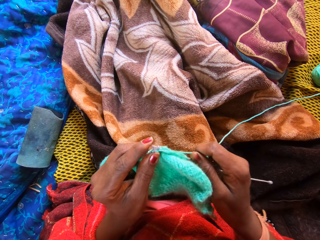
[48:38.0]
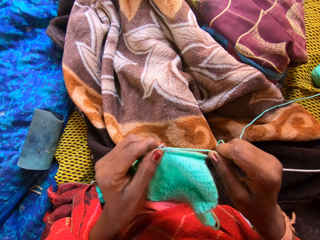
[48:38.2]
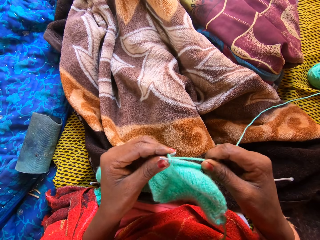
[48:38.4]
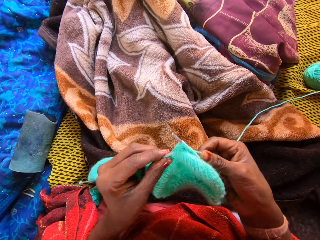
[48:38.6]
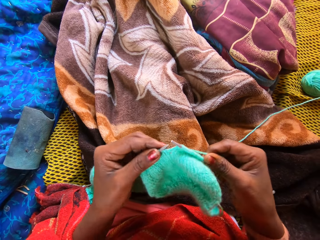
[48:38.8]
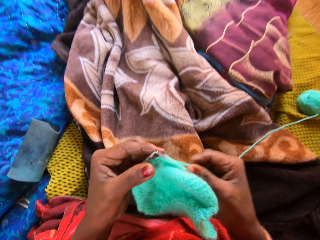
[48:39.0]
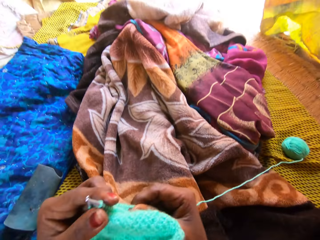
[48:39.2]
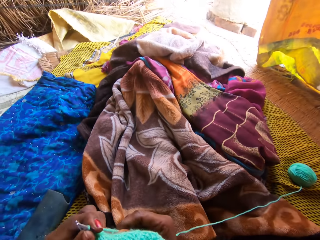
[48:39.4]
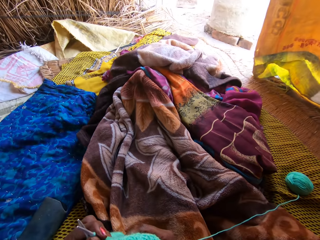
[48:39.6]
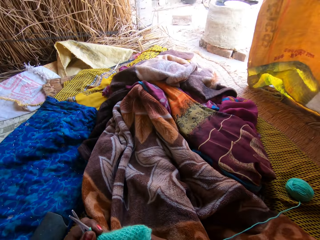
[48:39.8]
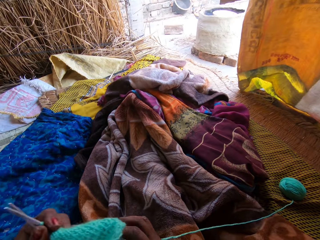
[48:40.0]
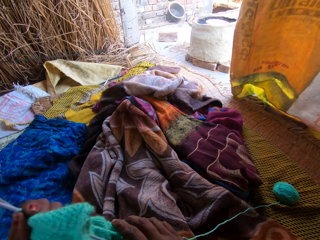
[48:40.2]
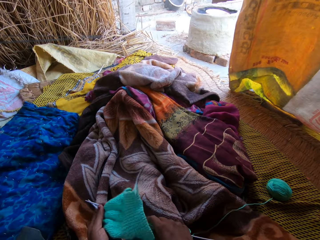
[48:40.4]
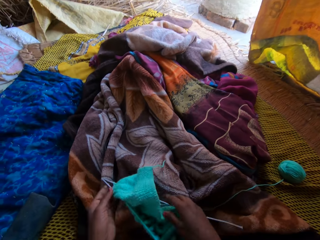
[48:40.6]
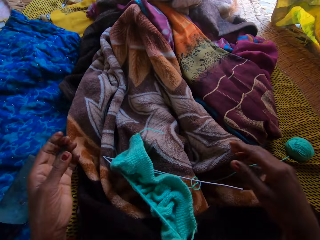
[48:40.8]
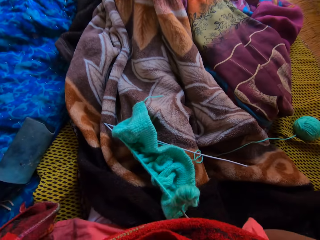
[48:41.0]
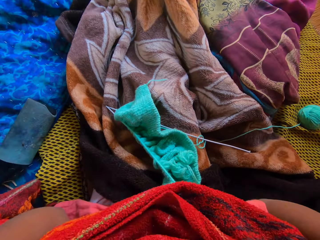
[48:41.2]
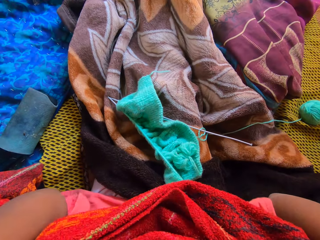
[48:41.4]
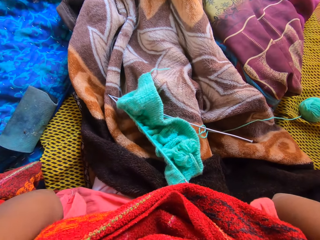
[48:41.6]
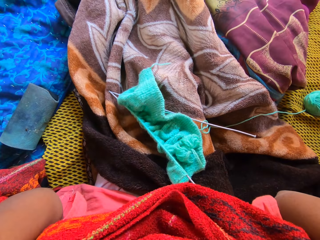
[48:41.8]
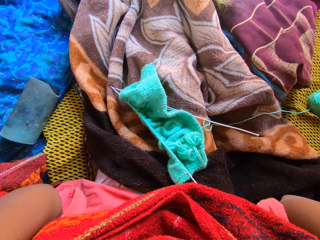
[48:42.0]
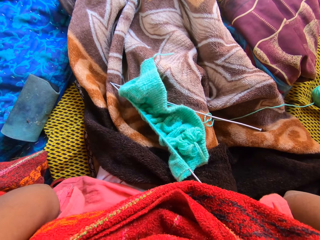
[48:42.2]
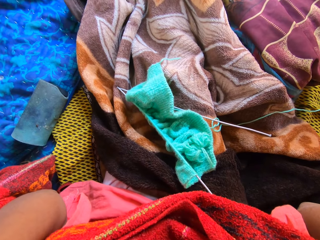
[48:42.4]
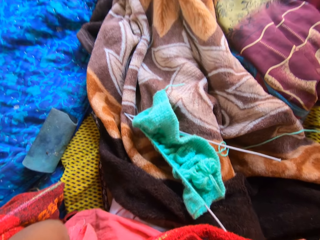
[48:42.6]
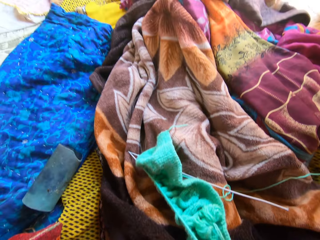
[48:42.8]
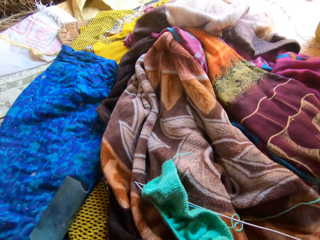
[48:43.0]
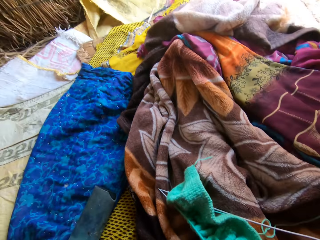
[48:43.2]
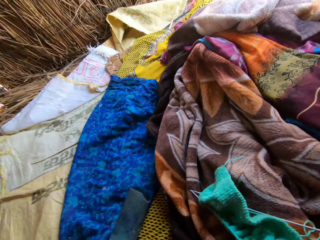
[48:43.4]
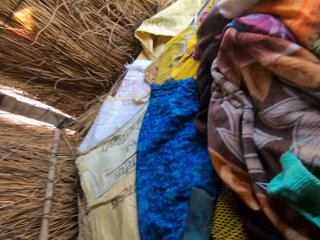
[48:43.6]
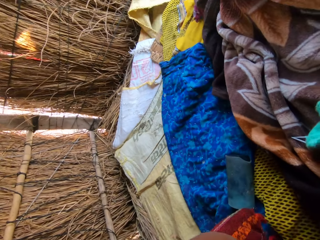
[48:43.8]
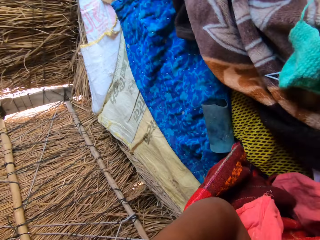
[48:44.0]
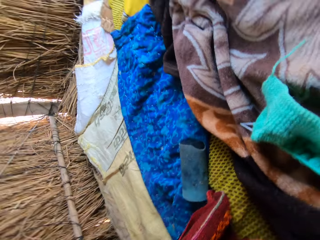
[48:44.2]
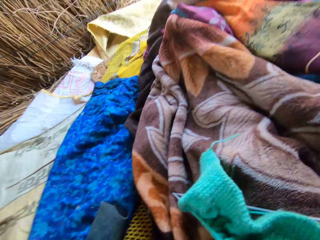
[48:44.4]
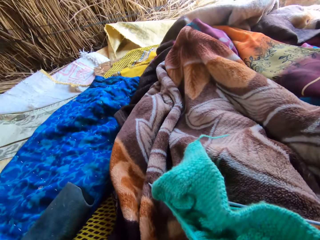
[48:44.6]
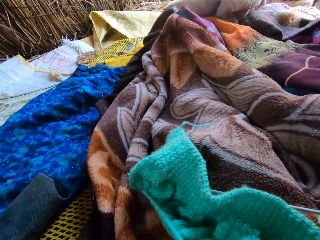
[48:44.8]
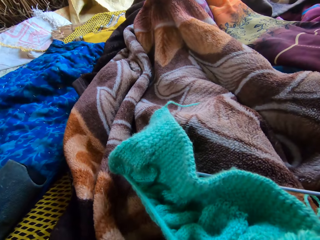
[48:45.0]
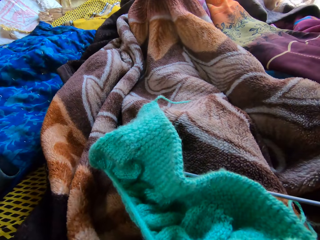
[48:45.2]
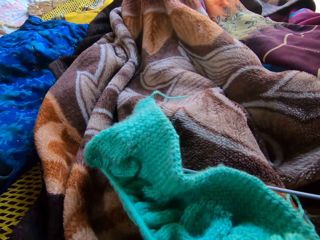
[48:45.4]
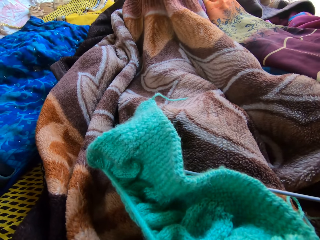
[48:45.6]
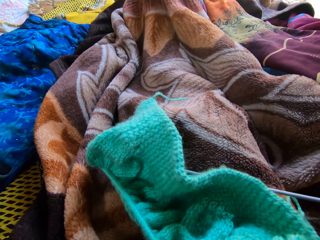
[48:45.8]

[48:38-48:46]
The camera wearer looks around the compound. She places the yarn and knitting pins on her lap with both hands. She holds the camera. She raises her hands towards her face.
